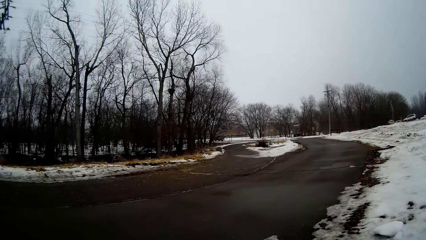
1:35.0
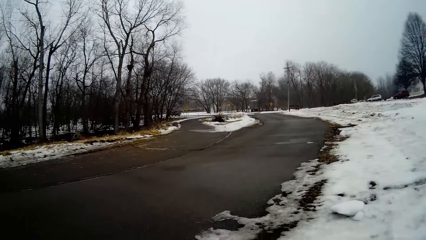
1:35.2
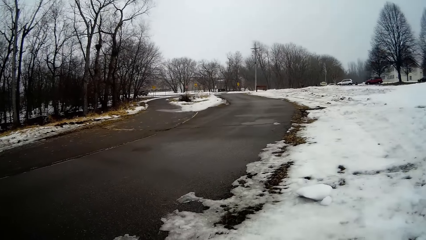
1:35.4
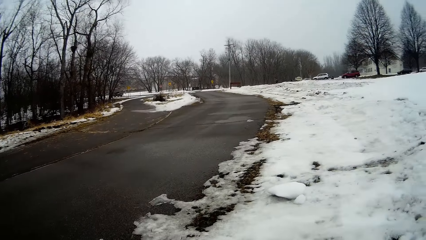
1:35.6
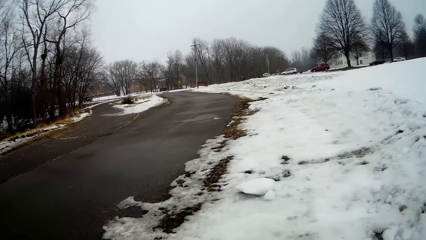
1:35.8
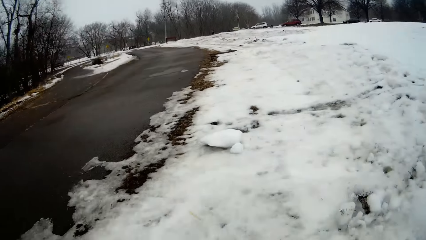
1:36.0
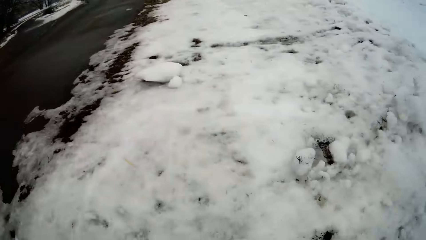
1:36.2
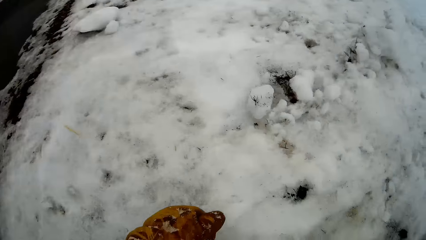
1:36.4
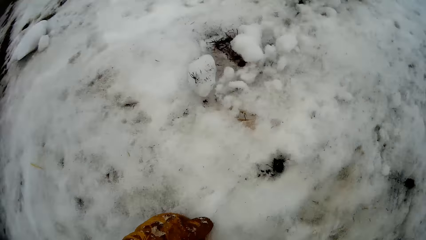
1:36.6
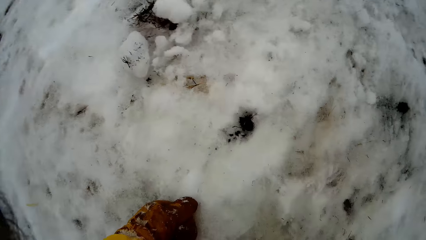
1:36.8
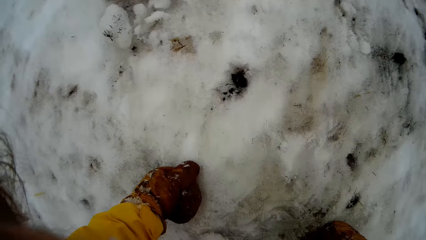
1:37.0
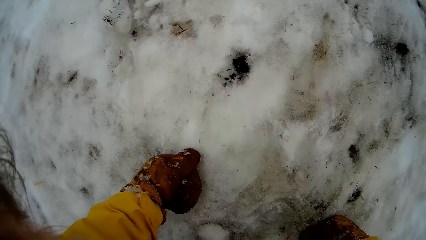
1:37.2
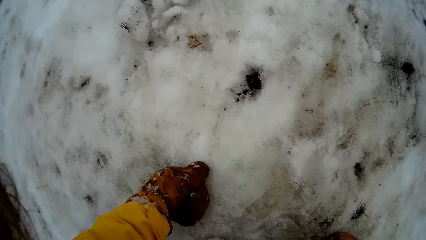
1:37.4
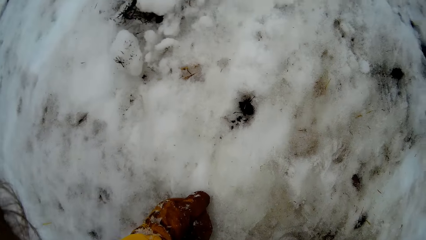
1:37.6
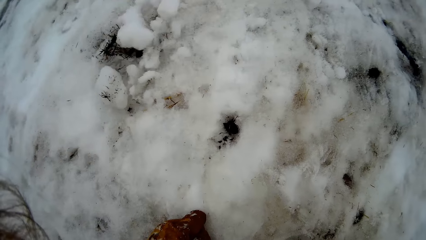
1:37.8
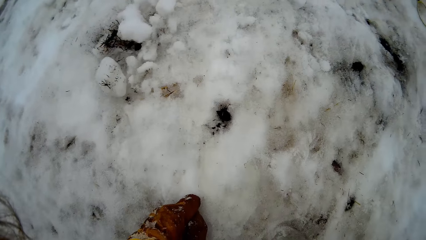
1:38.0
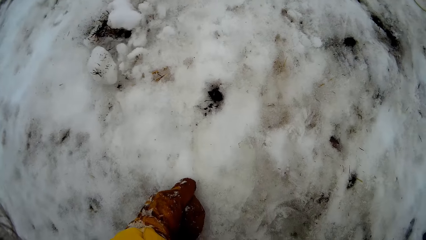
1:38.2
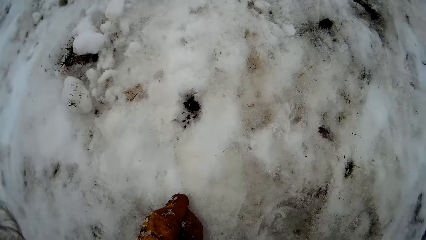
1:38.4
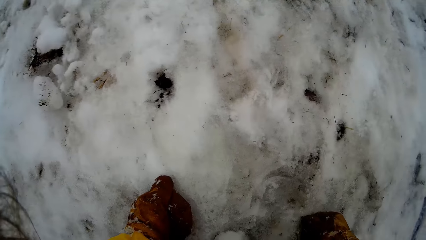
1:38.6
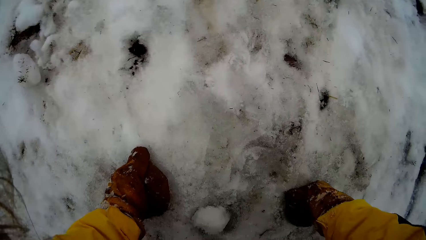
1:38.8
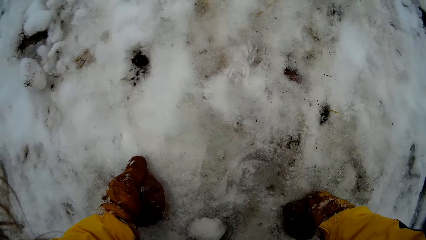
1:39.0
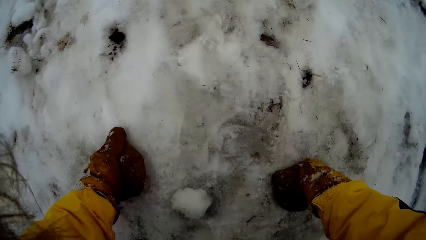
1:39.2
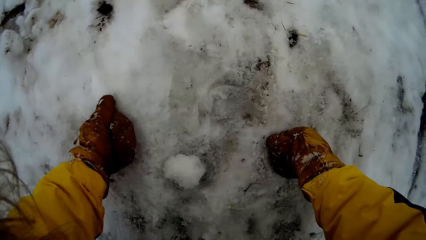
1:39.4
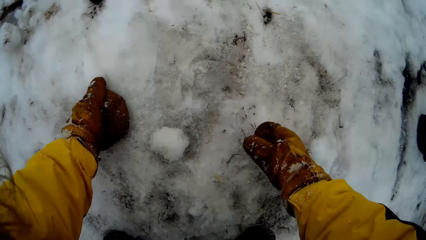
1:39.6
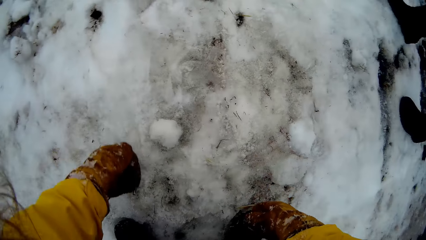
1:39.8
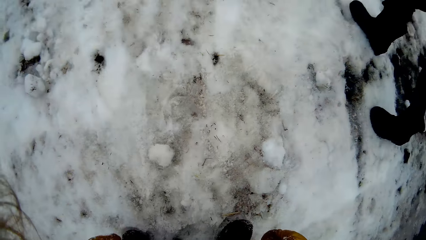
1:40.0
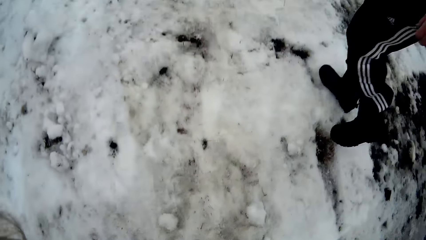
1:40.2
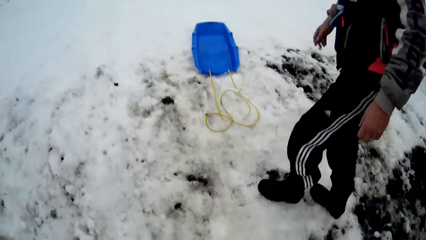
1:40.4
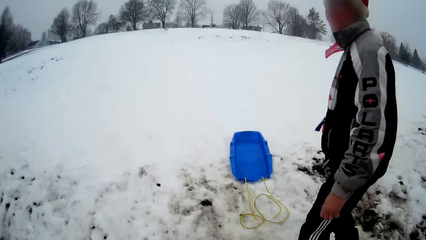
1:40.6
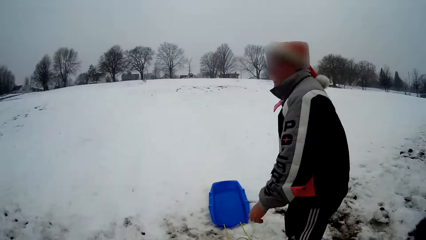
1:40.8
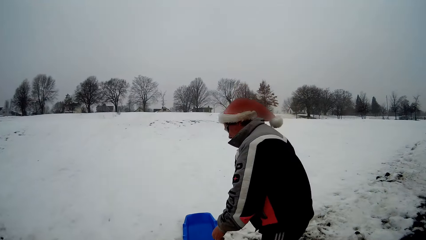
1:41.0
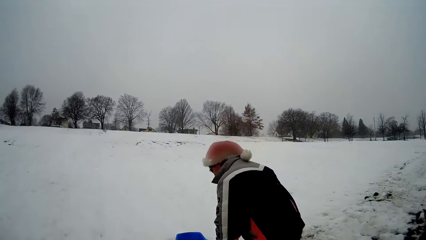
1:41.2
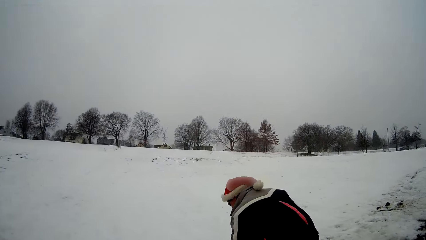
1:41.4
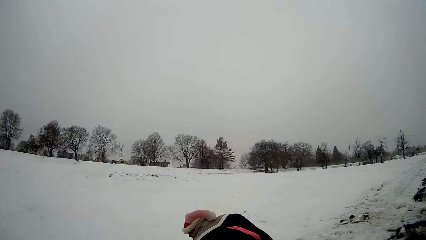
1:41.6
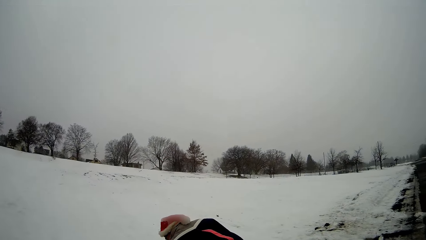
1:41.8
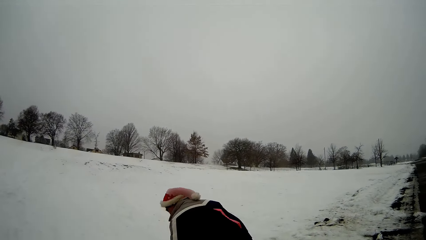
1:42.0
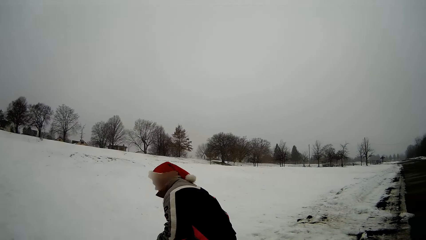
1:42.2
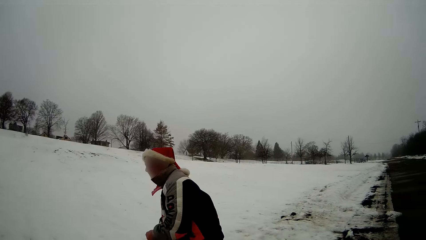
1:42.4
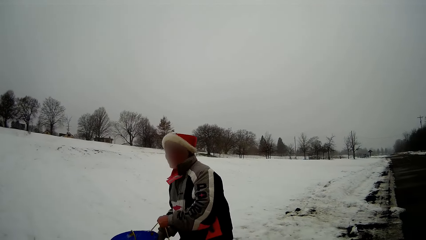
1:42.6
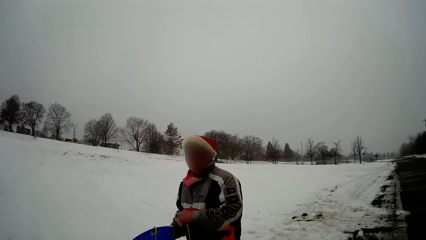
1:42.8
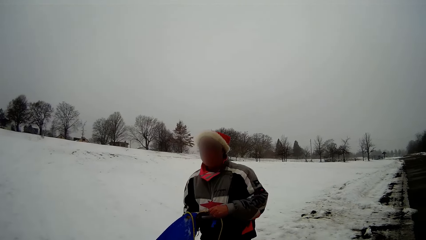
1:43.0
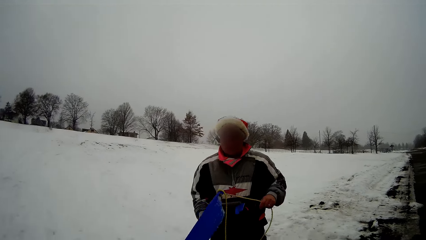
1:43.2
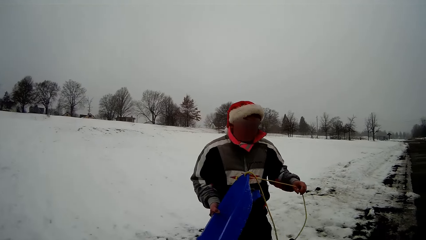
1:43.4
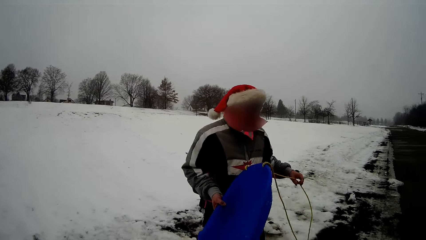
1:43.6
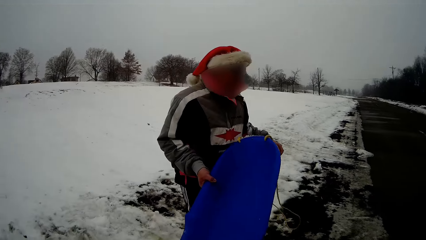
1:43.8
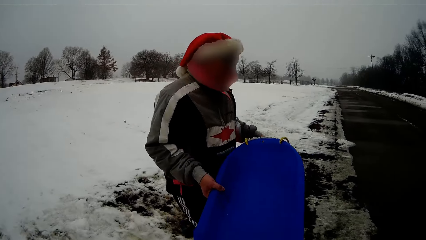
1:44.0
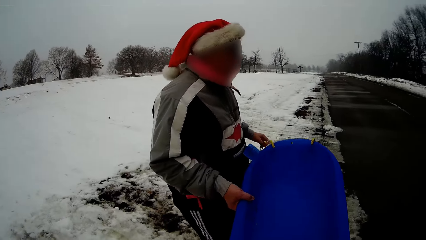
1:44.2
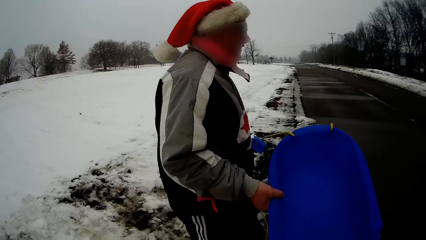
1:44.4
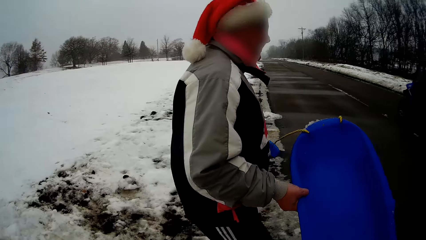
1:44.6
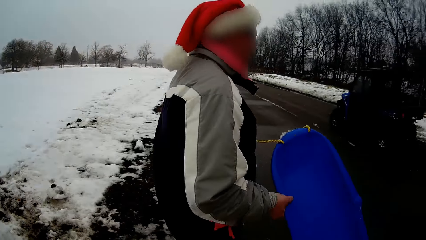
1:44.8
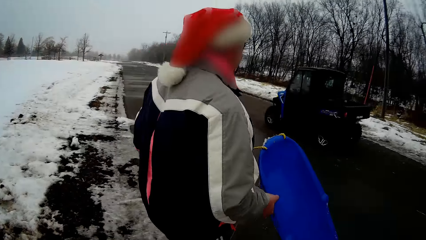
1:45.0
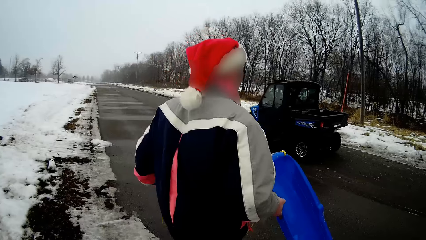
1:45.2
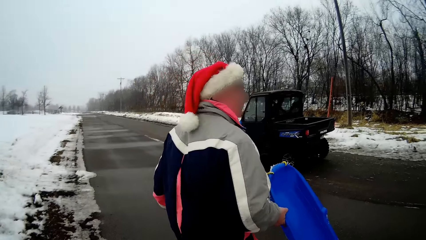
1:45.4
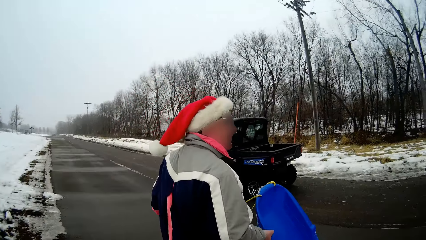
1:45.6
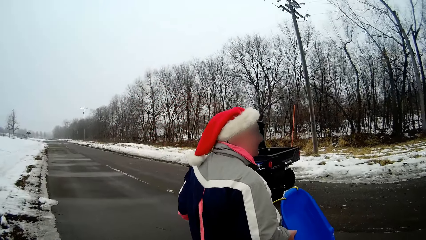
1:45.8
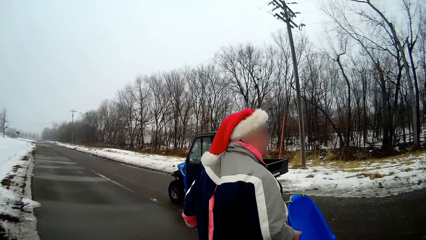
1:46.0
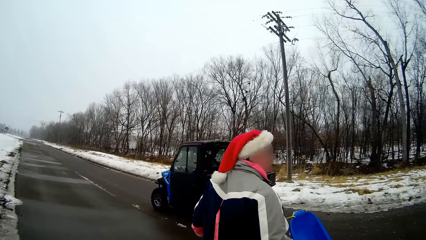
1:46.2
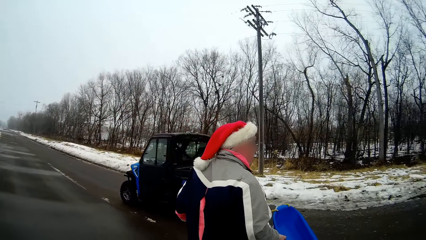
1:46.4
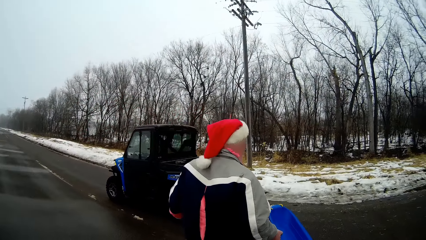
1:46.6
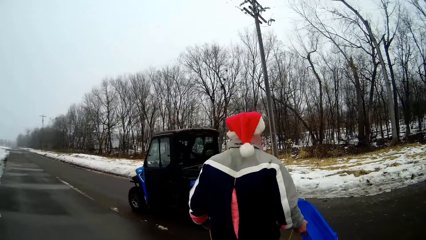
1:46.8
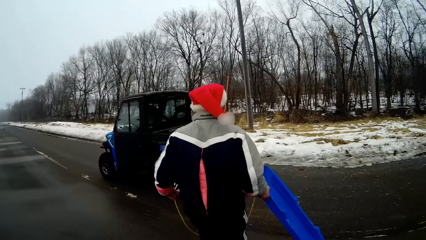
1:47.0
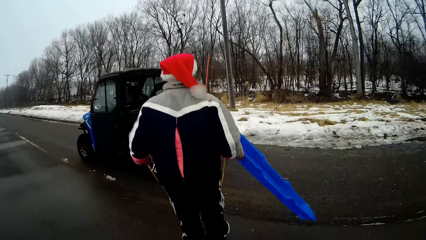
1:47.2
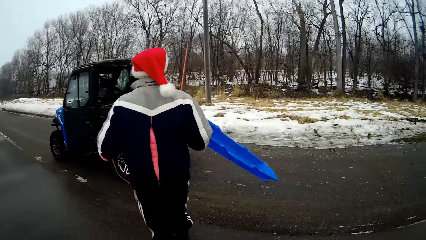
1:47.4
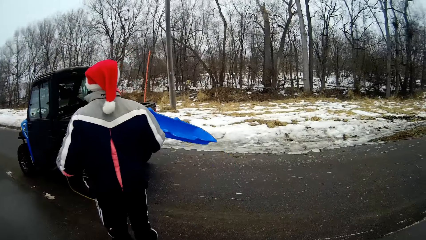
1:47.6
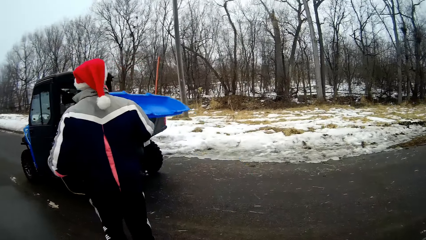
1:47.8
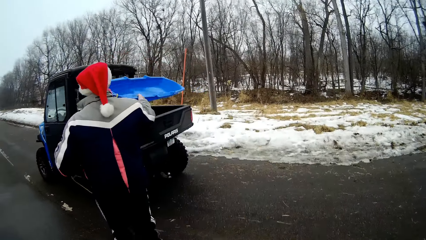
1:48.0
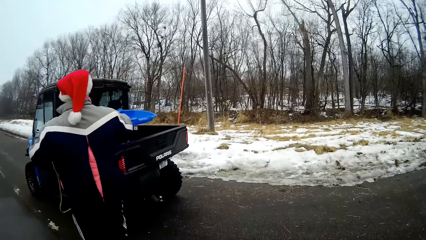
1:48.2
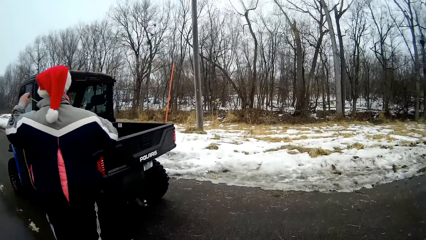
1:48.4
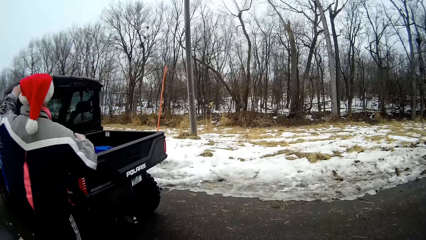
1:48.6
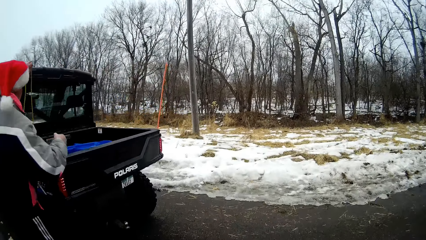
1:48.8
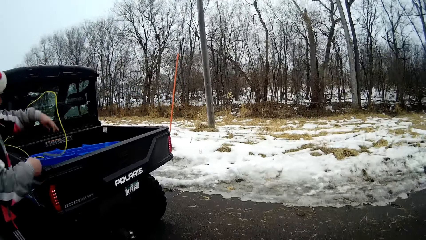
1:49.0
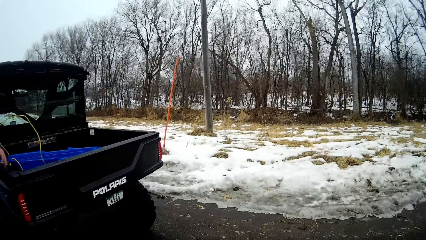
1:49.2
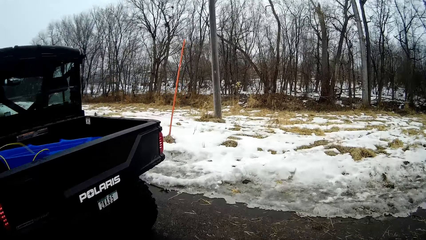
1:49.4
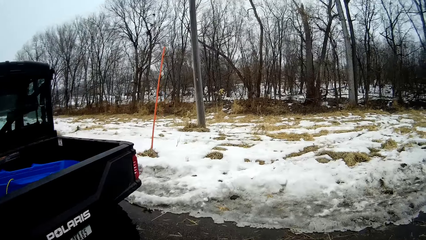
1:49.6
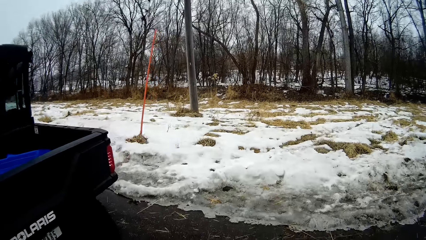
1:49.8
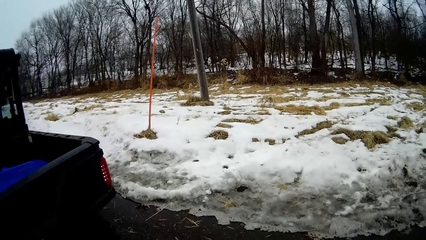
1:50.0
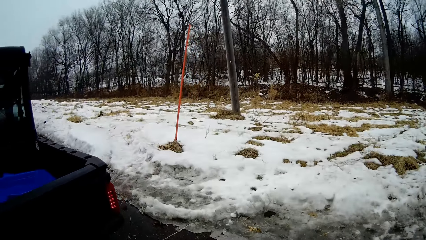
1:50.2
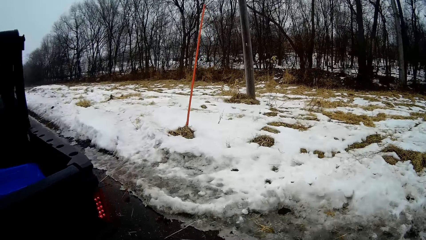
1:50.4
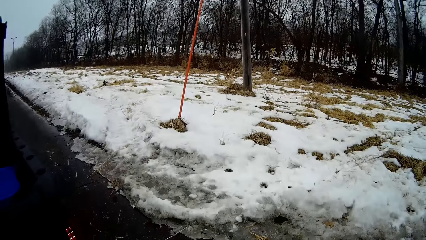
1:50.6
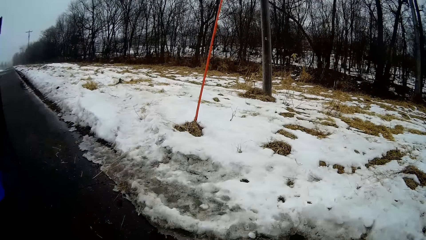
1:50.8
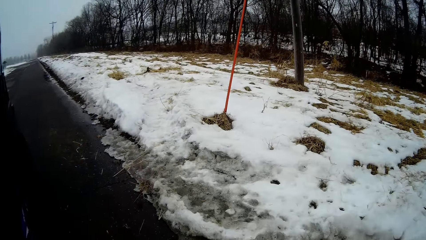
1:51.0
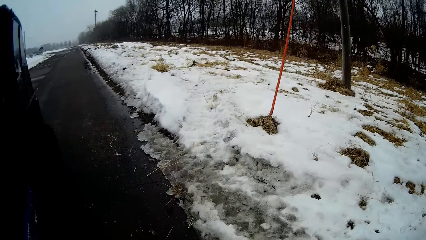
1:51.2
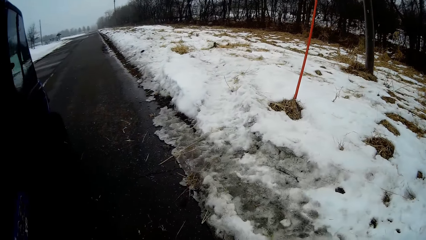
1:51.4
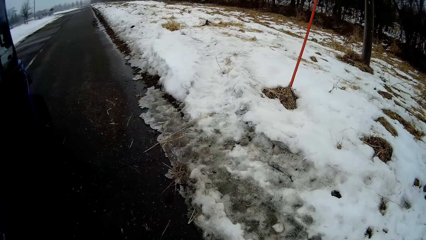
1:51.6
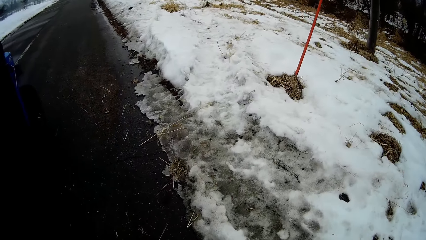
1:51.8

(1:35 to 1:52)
The camera wearer climbs off the sled. She places her fists on the snowy lawn. The man picks up the leash of the skateboard with his left hand. He holds the skateboard with both hands. He walks to the truck with the skateboard in both hands. He drops the skateboard in the truck's boot with both hands.
